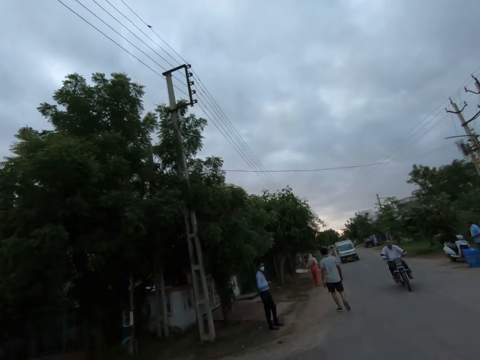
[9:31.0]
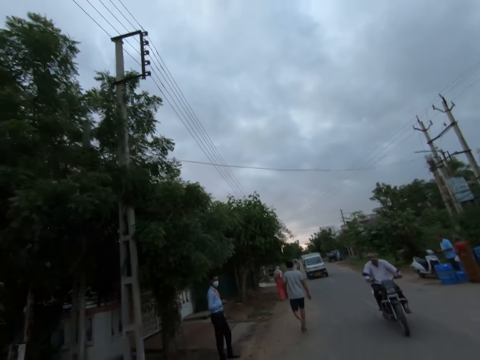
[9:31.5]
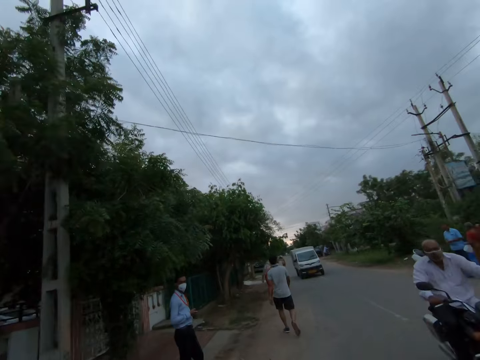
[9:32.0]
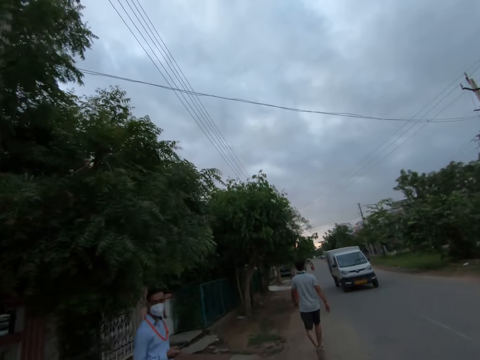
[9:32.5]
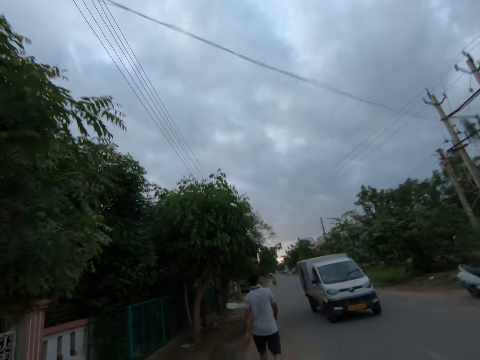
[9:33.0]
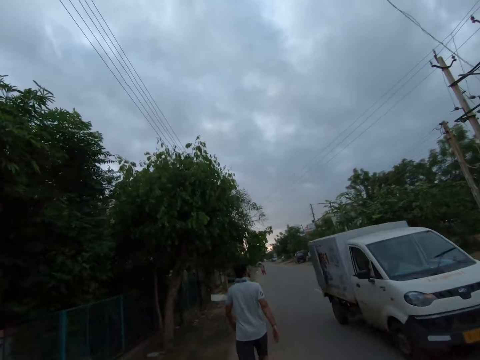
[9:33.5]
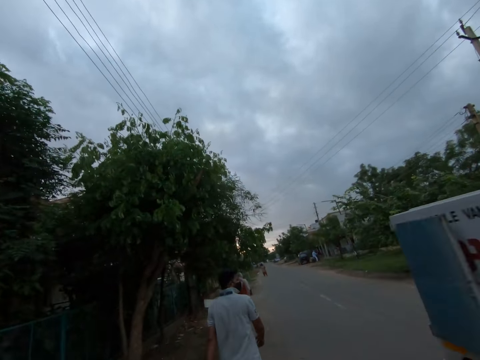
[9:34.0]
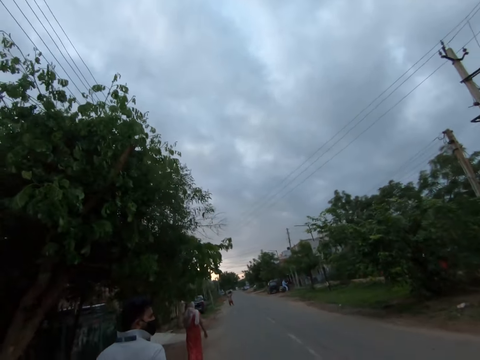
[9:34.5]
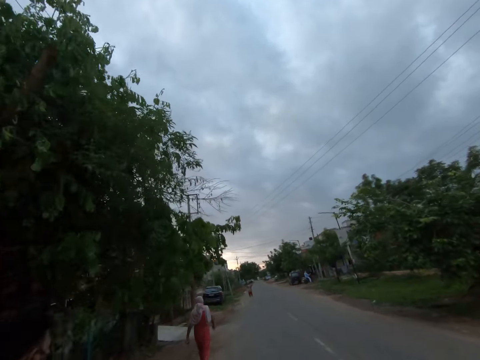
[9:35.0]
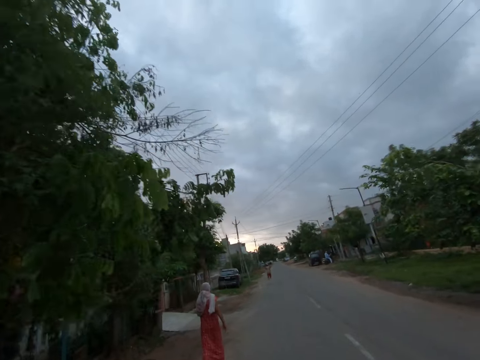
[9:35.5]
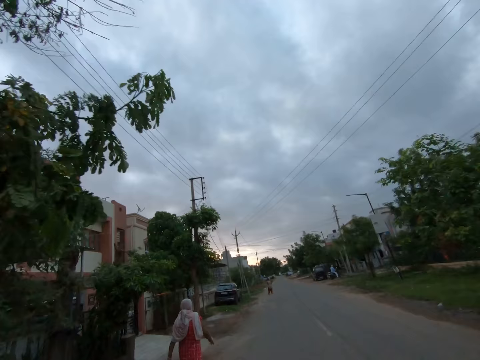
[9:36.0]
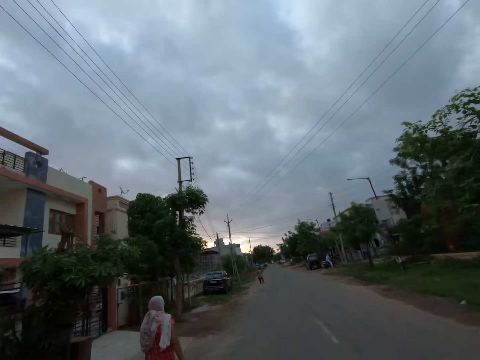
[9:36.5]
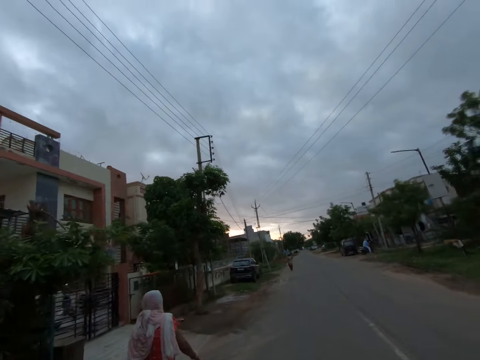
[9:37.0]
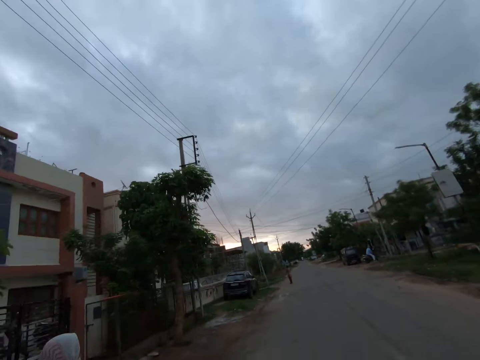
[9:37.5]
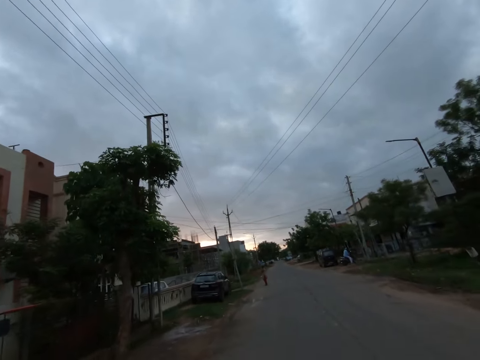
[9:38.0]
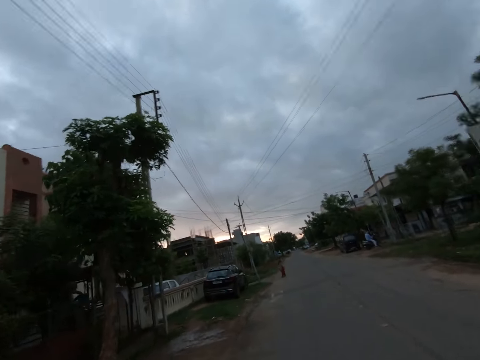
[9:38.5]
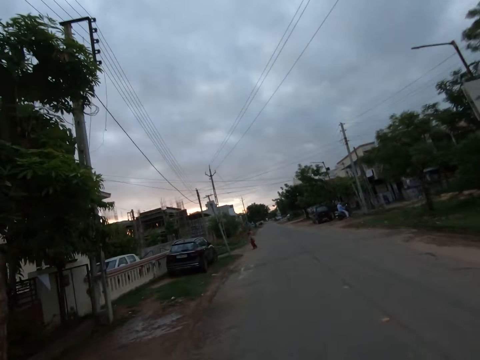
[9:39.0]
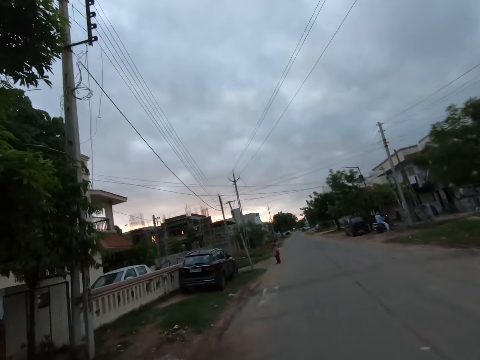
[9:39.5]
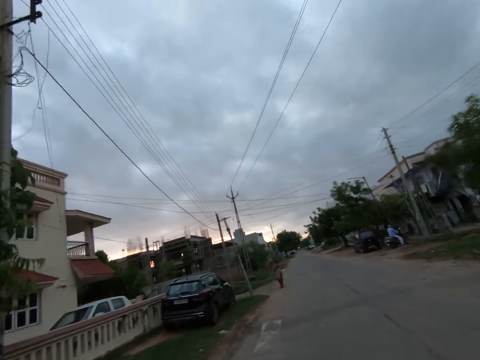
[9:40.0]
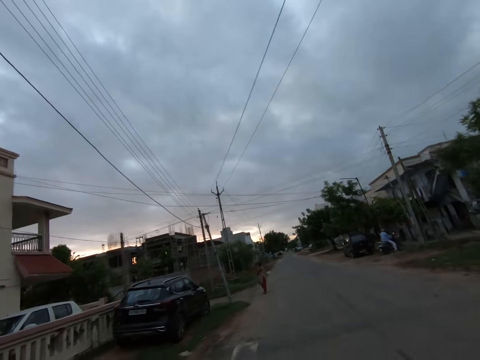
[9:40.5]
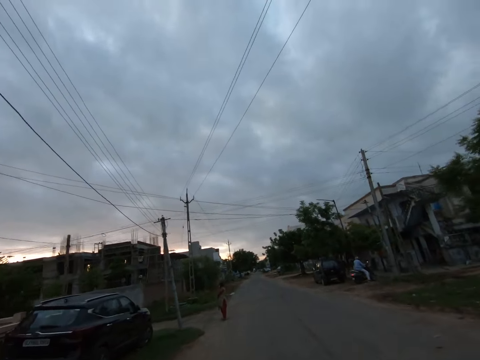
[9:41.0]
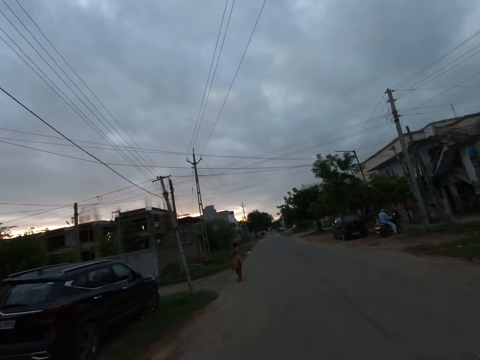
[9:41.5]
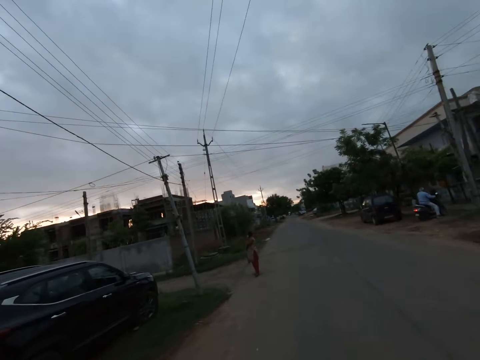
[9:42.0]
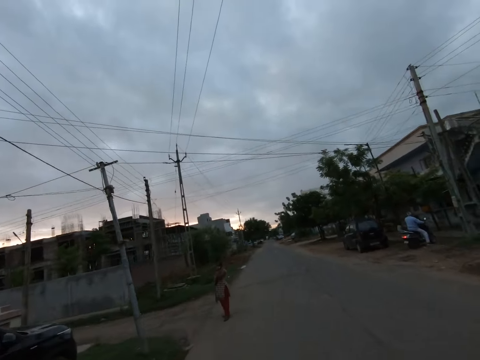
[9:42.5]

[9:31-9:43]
A man rides past the camera wearer. The camera wearer jogs past another man. A white van drives past the camera wearer. The camera wearer jogs past another man. They jog past a woman.

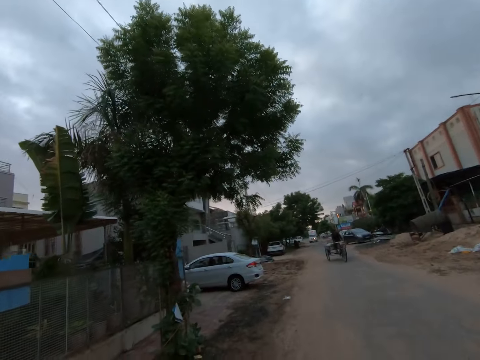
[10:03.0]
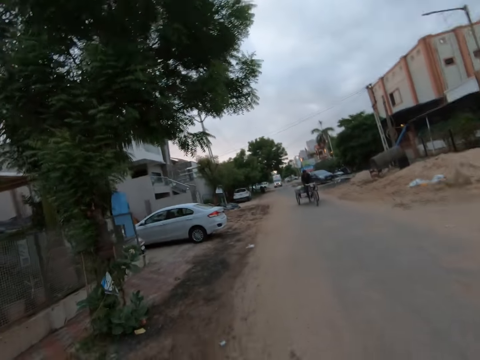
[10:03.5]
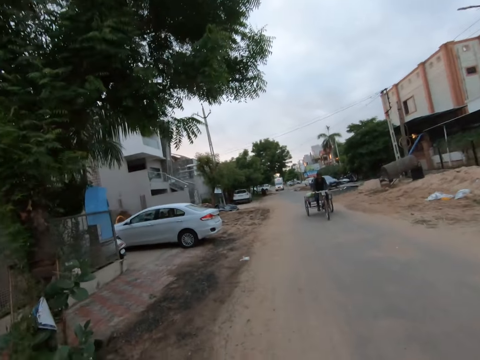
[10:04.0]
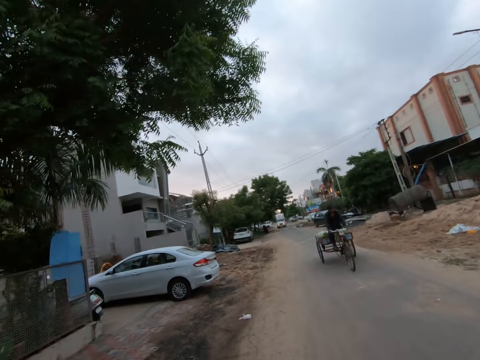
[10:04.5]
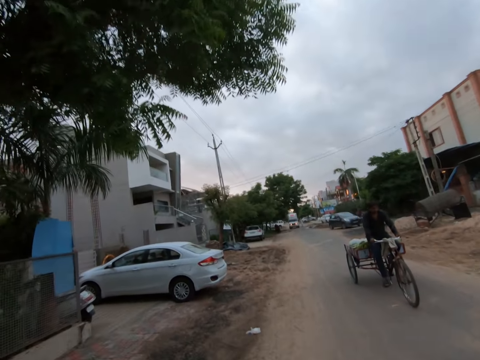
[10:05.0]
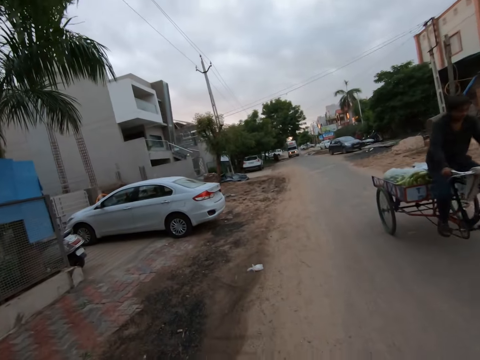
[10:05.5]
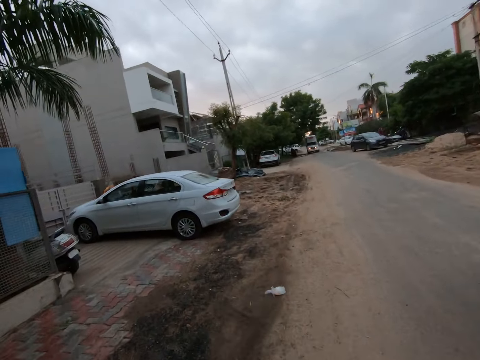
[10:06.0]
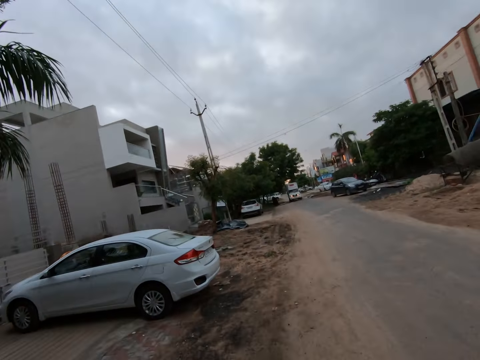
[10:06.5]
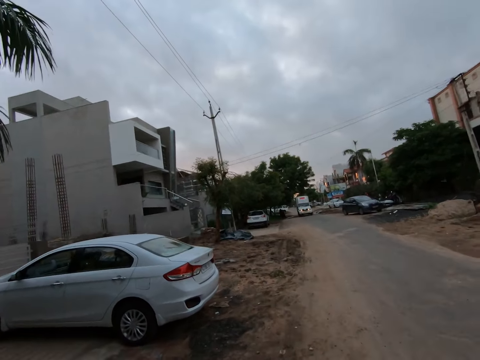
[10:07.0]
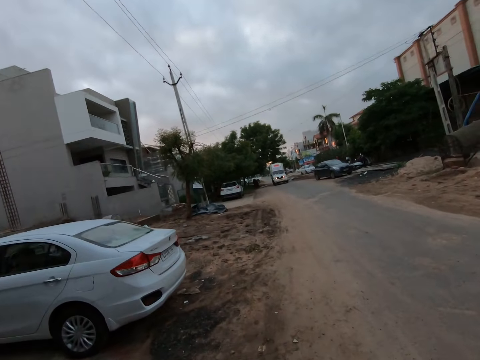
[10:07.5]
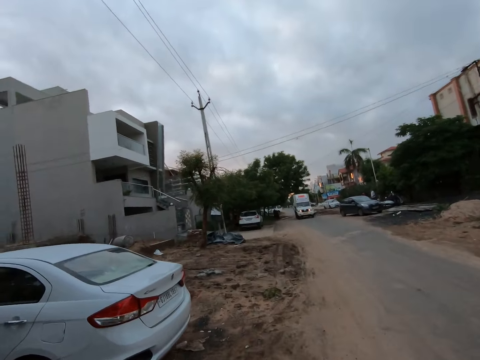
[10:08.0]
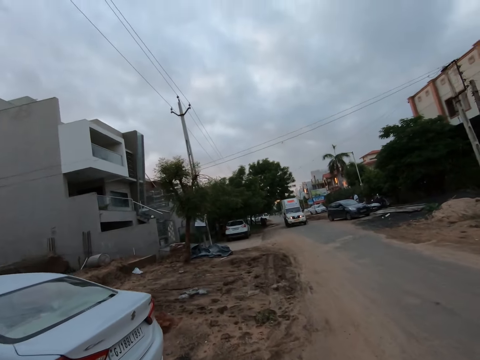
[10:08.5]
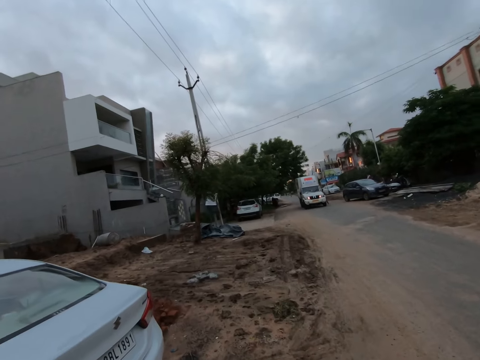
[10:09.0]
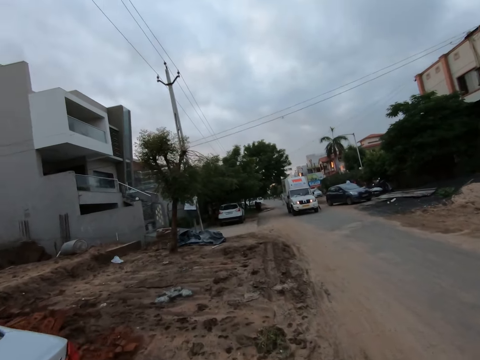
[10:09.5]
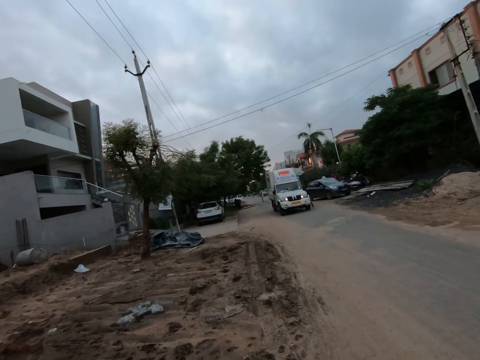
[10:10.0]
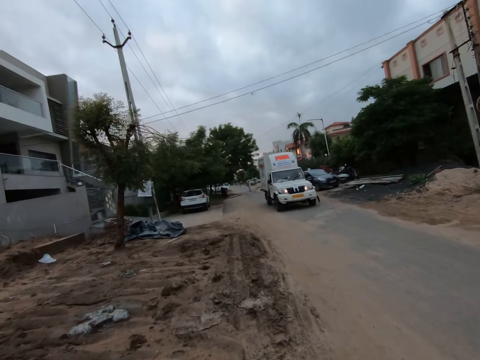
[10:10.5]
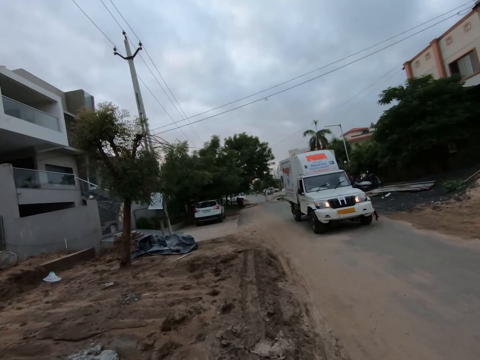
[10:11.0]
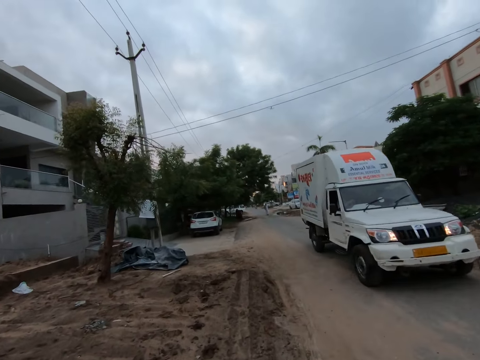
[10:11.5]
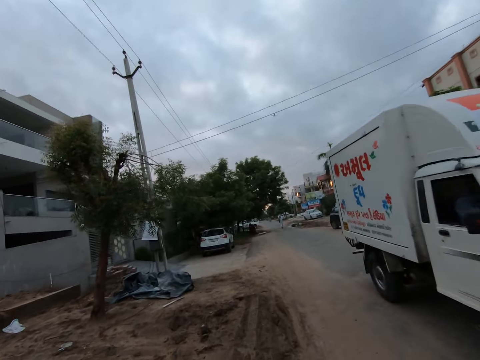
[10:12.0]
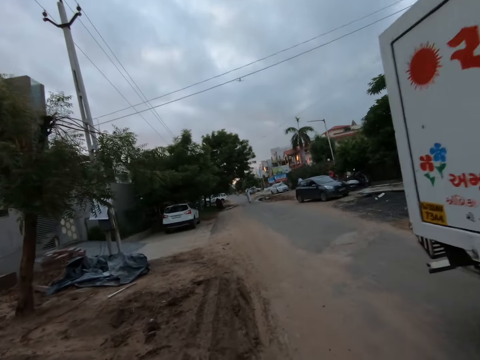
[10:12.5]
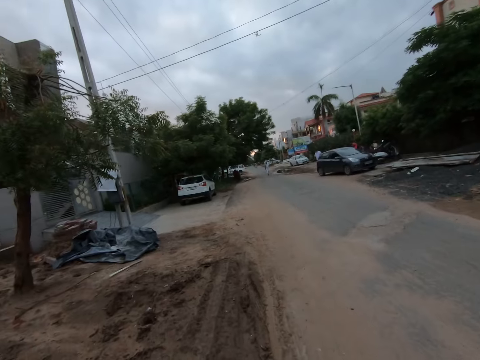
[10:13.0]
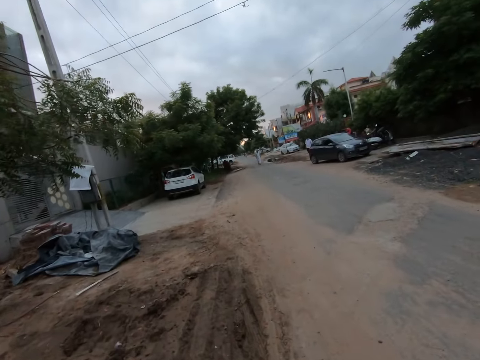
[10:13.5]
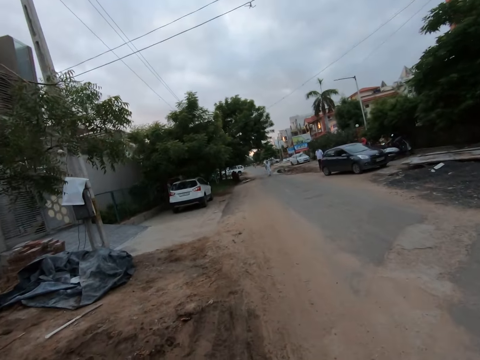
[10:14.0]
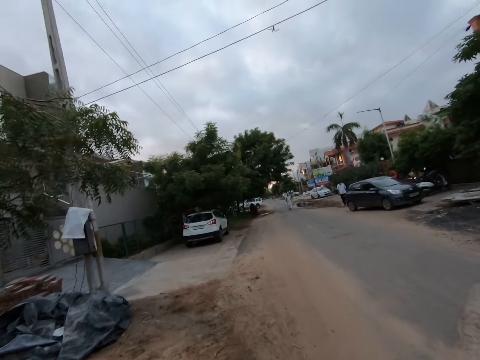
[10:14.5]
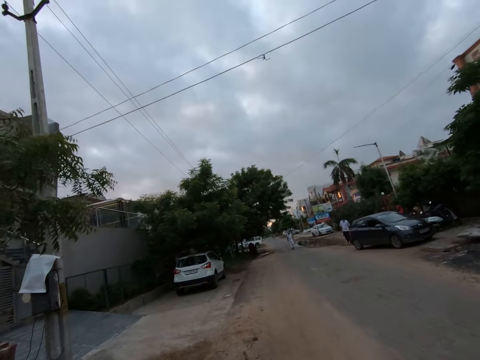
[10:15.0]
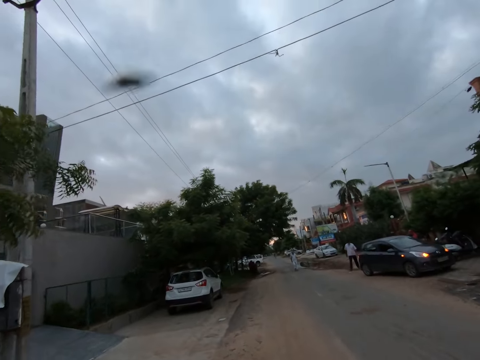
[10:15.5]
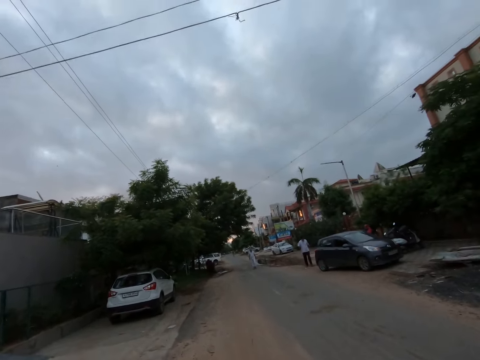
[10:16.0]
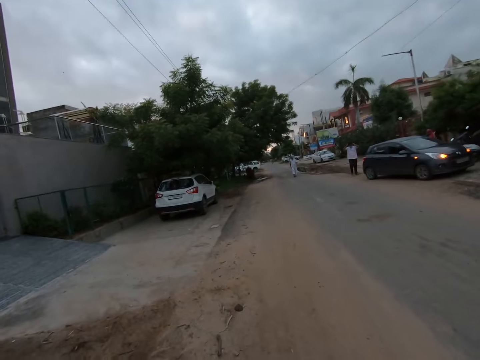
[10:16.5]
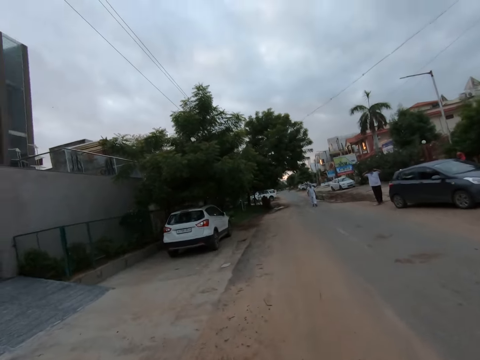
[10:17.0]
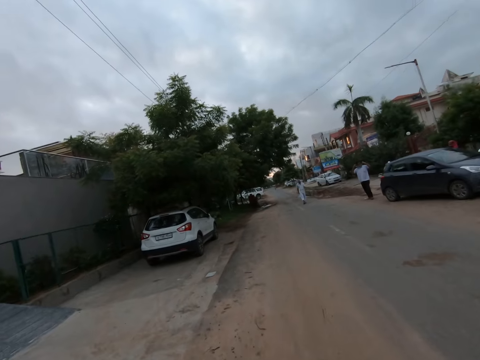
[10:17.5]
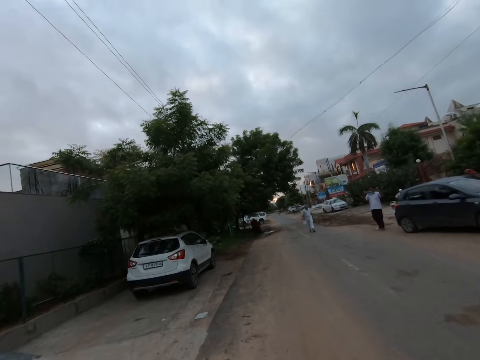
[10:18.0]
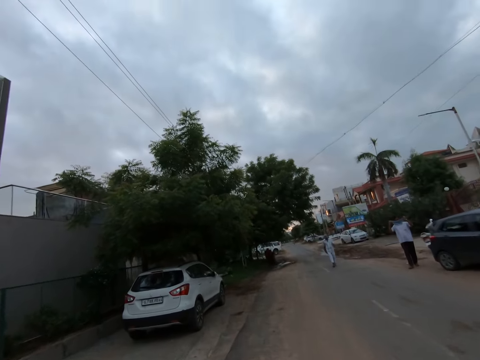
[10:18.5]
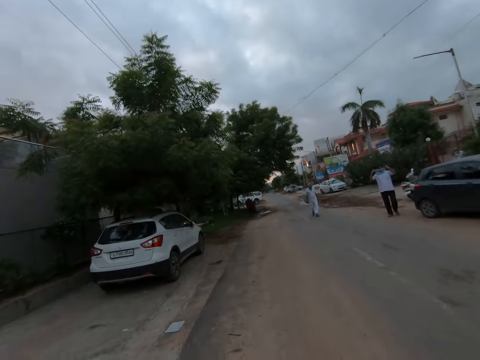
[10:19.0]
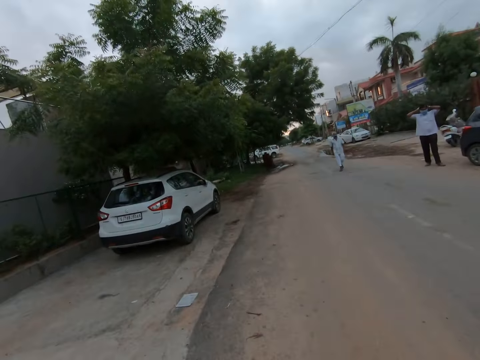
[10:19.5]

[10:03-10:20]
The camera wearer walks on the road. A man rides past the camera wearer. The camera wearer walks around. A white van drives past the camera wearer.
